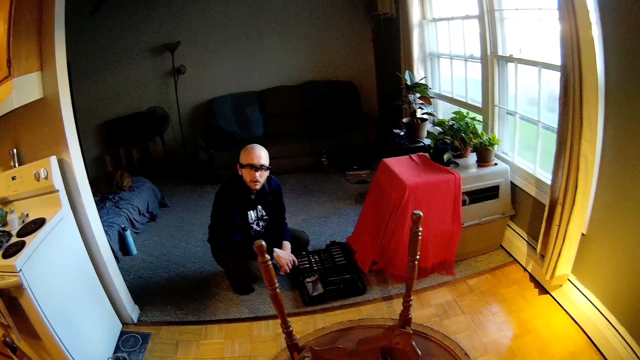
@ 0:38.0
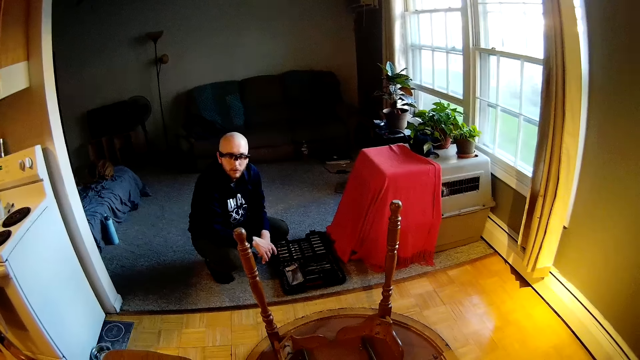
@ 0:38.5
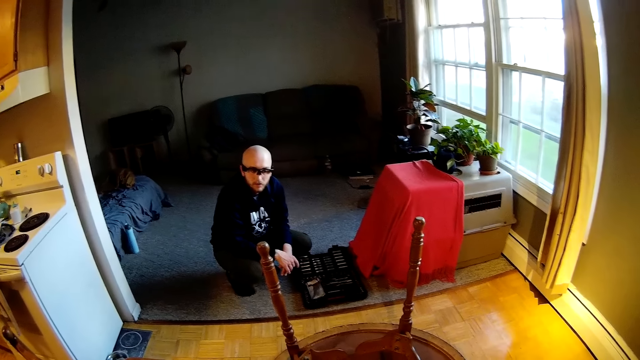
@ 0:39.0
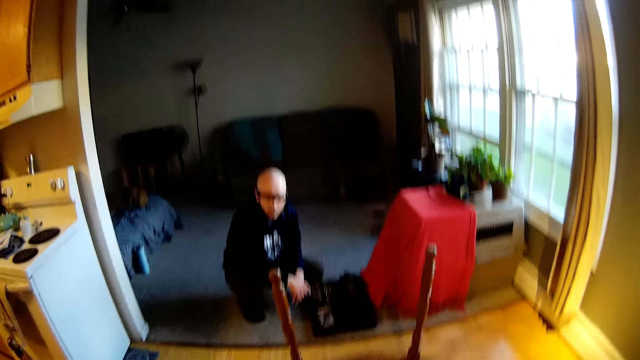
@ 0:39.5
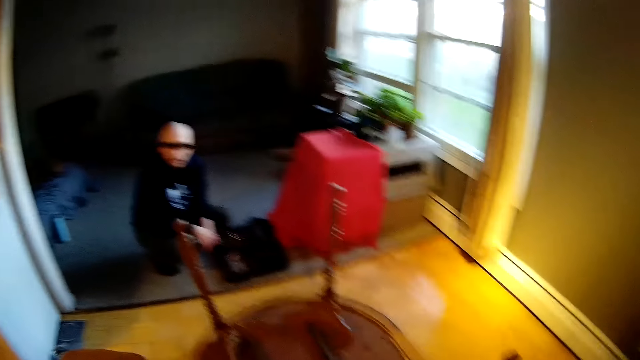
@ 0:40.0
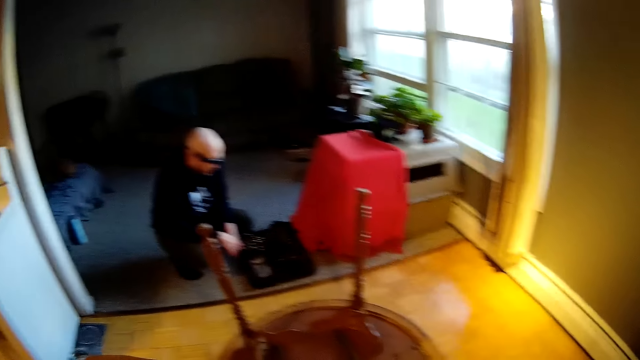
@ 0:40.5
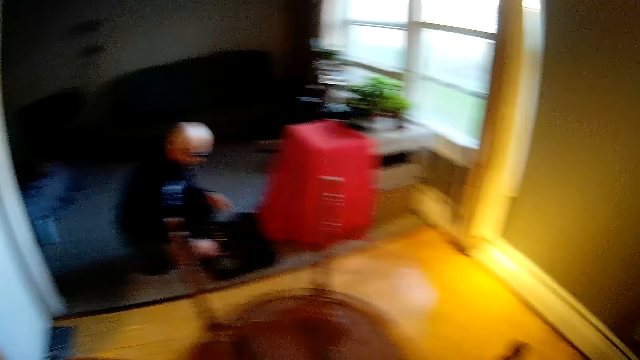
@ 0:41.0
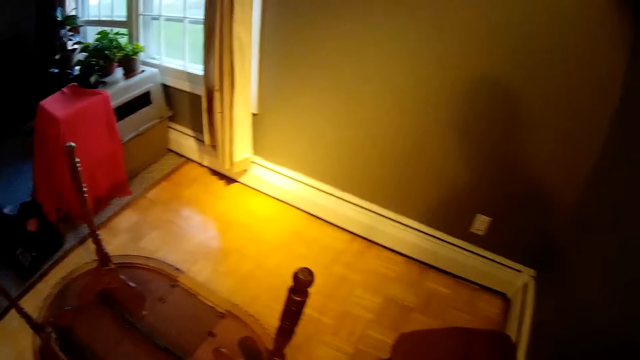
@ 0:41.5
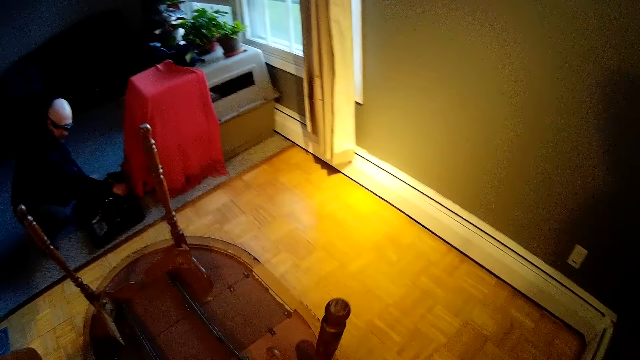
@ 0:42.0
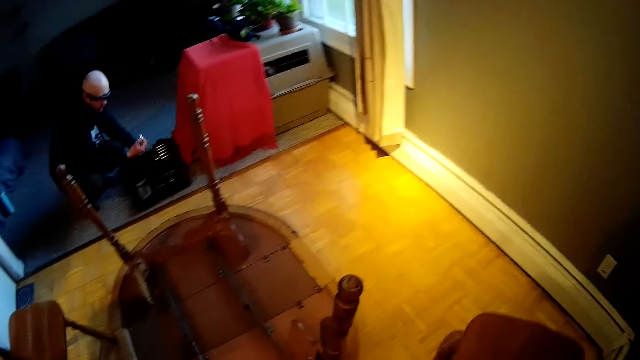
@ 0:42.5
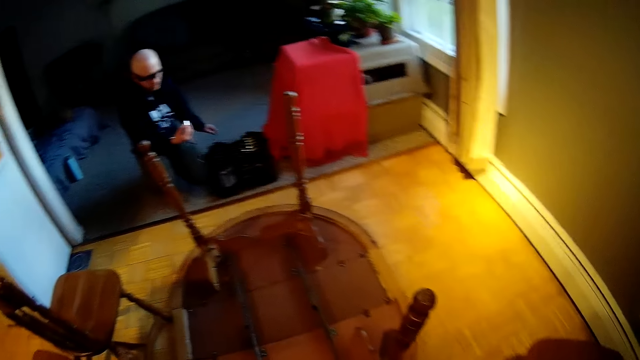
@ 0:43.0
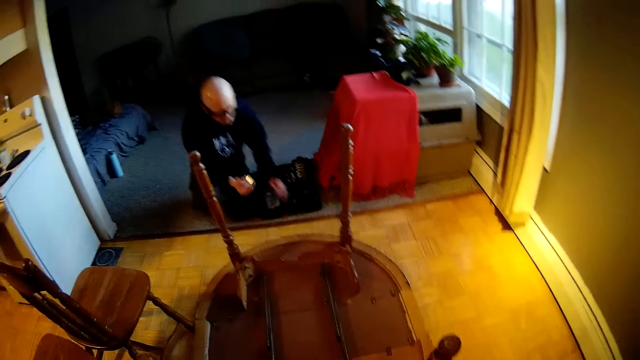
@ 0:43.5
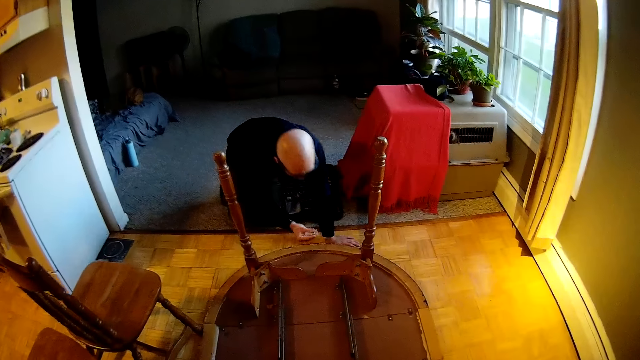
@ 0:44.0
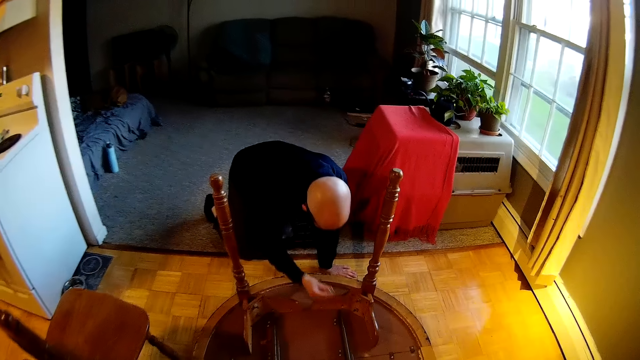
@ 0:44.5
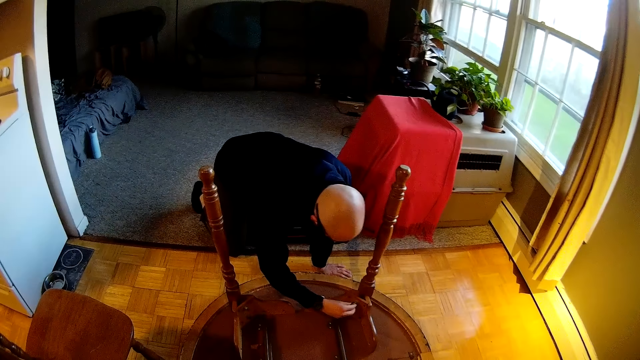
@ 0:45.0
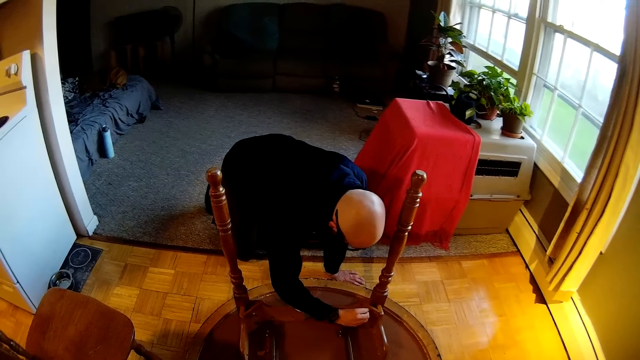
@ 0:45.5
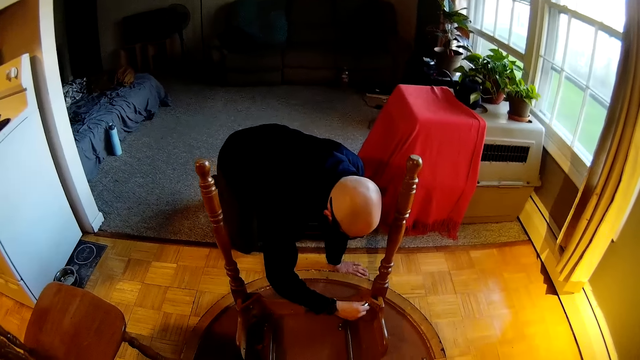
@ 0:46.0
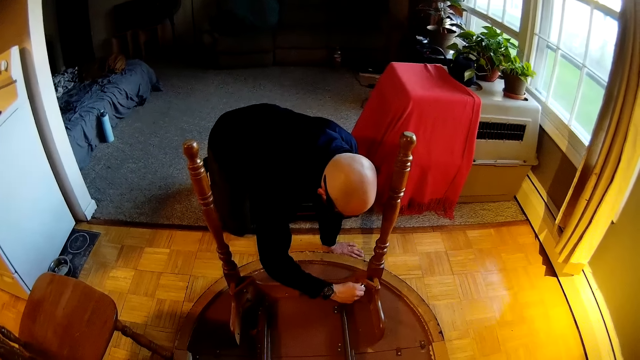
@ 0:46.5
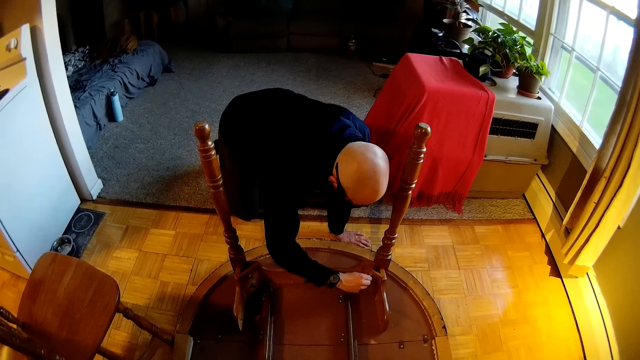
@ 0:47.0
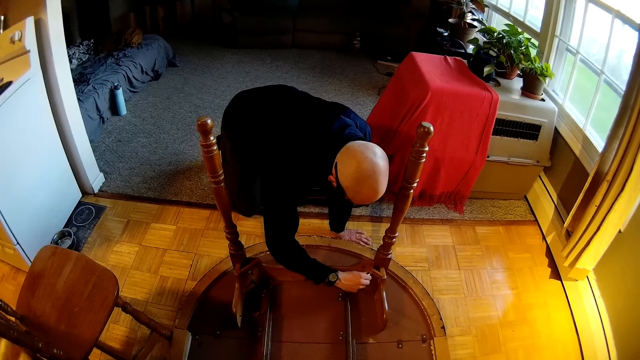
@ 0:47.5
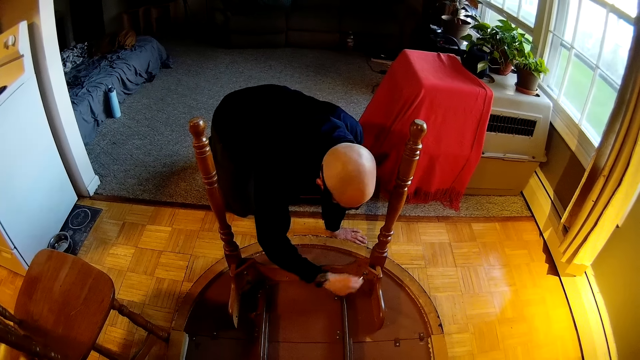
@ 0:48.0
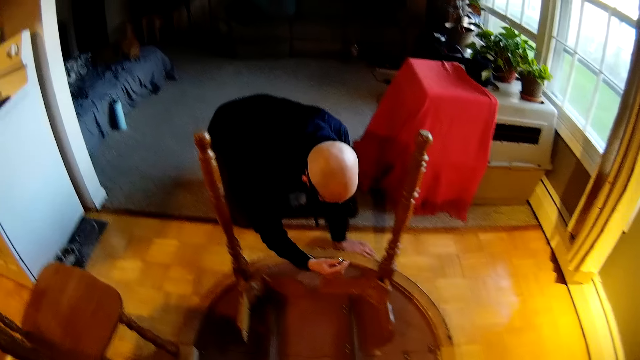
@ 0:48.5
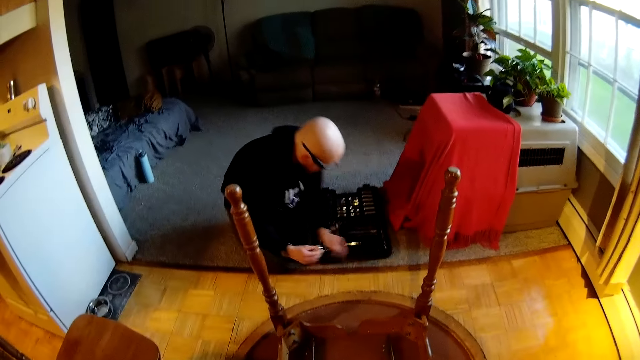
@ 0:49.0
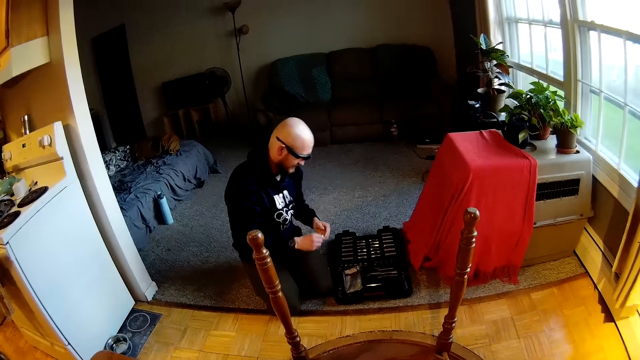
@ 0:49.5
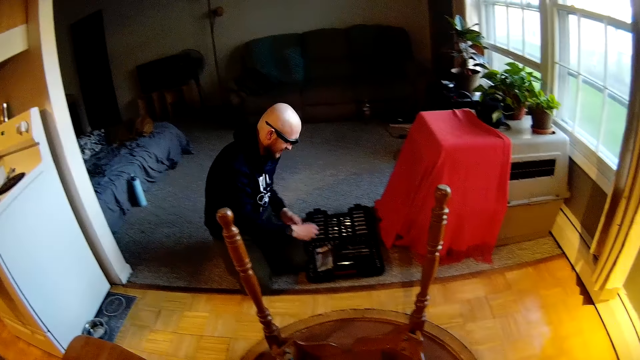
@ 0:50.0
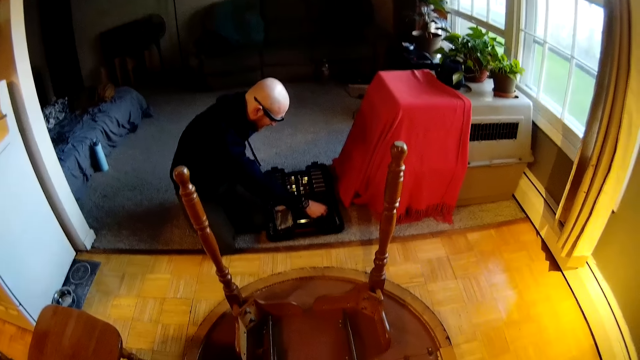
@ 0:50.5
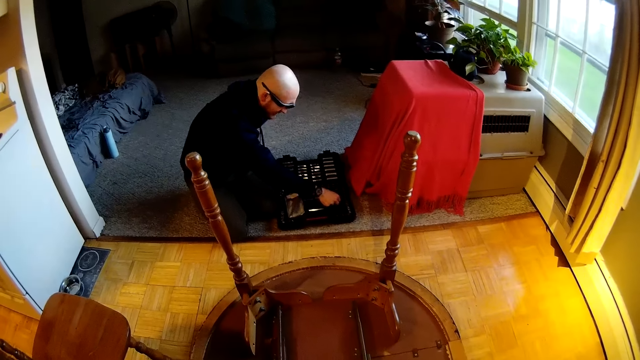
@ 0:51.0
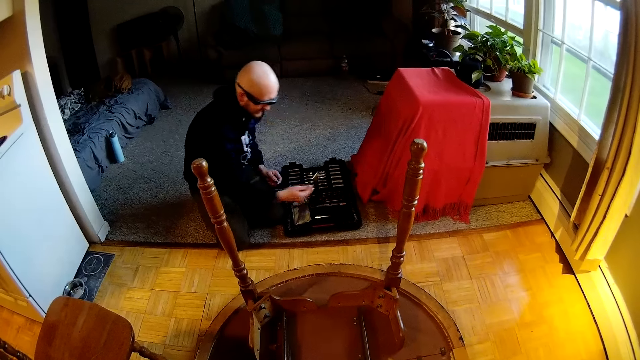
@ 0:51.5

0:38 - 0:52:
A man separates both hands. The man picks a bolt or nut from the tool box with his right hand. He places his left hand on the floor of the dining. He kneels at the edge of the room. He places the bolt in his right hand into a leg of the table. He fixes the nut on the table. The camera wearer interacts with the man in the apartment. The man interacts with the camera wearer. The man takes the bolt off the leg of the table with his right hand. He takes his left hand off the floor of the dining. He picks a bolt from the tool box with his right hand. He picks a spanner in the tool box.

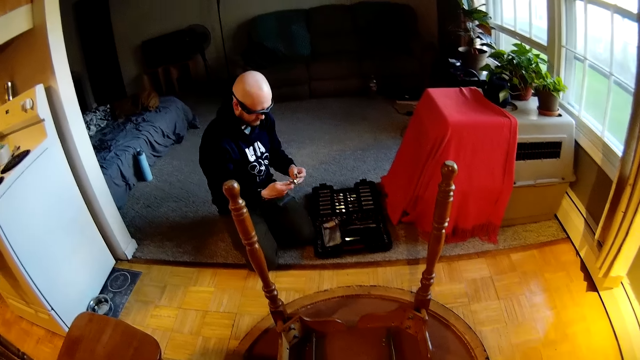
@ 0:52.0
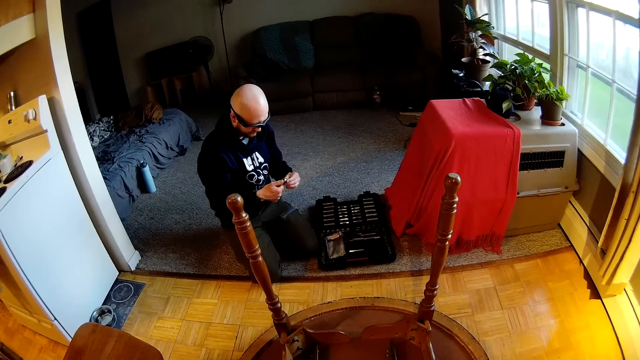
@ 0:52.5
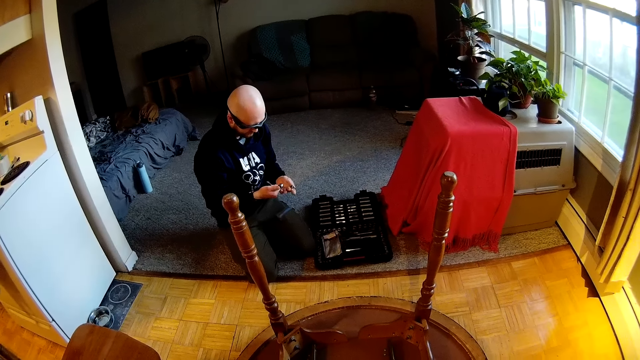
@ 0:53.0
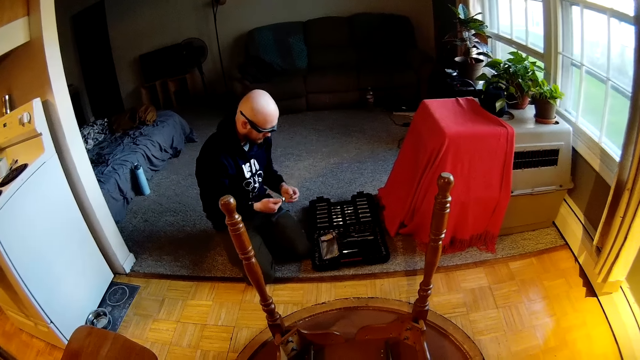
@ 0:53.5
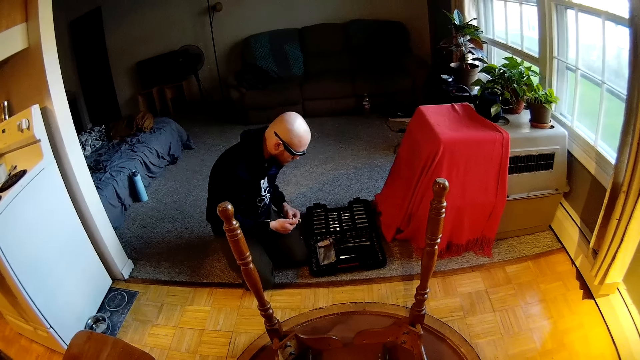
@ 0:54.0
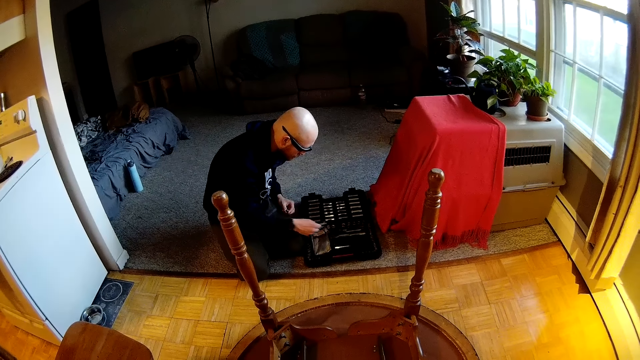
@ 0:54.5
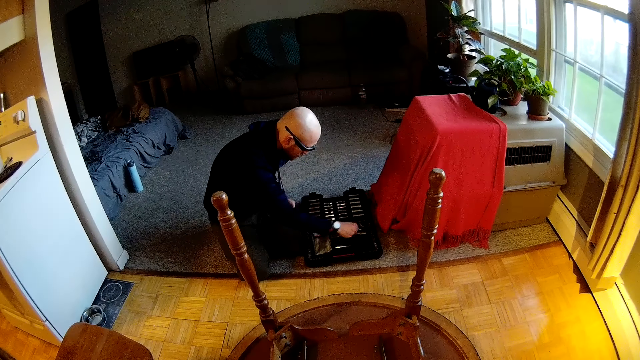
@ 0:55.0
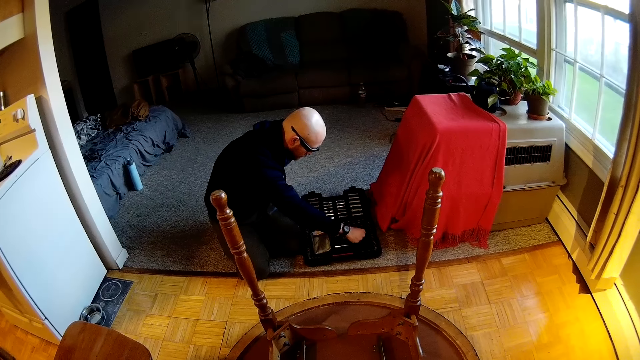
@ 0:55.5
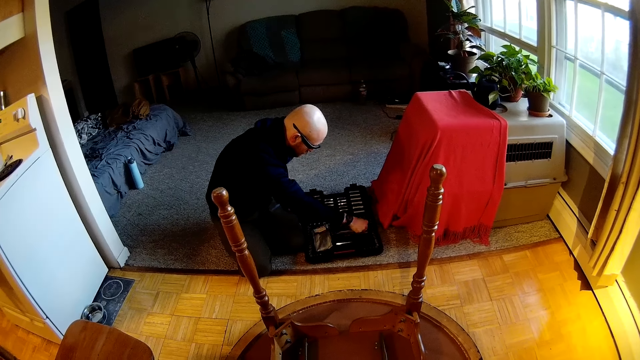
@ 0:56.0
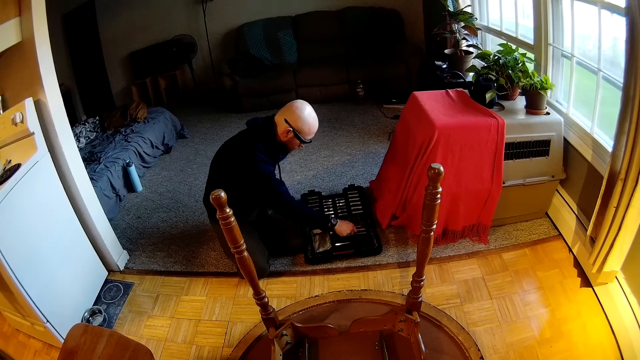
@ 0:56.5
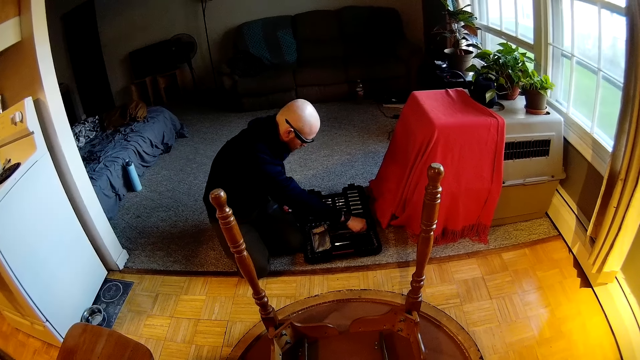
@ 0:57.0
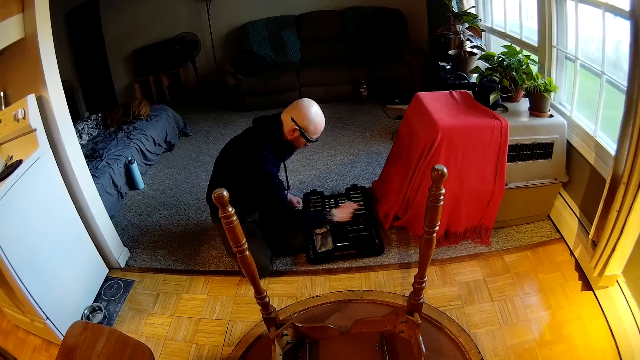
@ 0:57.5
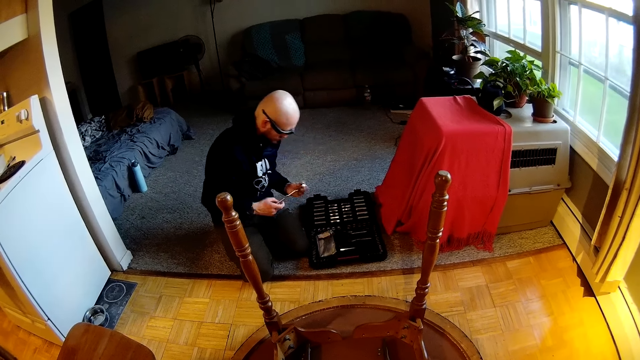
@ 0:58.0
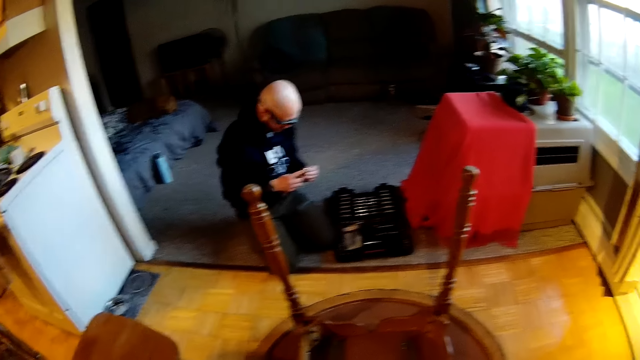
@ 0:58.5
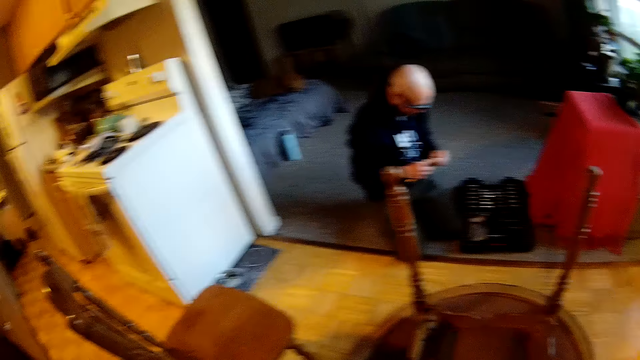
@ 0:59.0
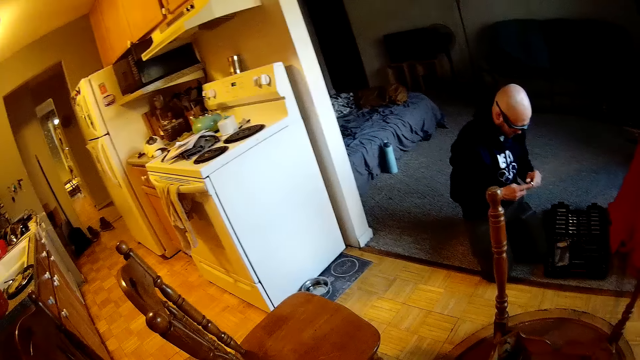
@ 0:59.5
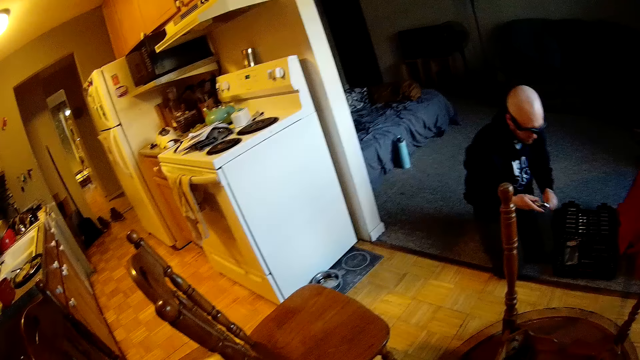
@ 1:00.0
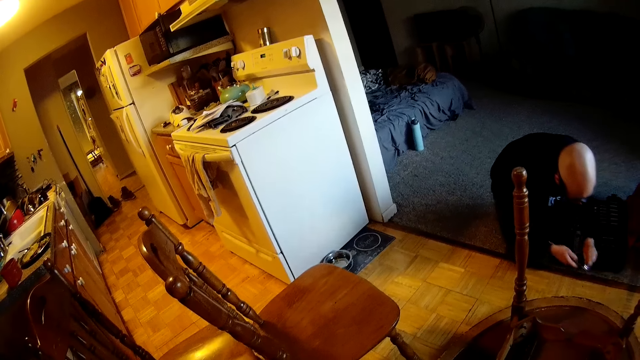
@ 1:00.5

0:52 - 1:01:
A man holds the bolt with both hands. The man puts the bolt in the tool box. He sorts tools from the tool box. He picks a wrench or spanner from the tool box with his right hand. He holds the wrench with both hands. He tightens the nut with the spanner.
